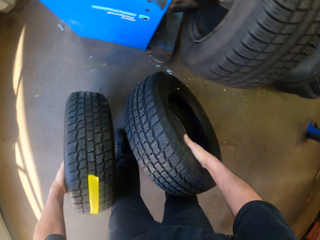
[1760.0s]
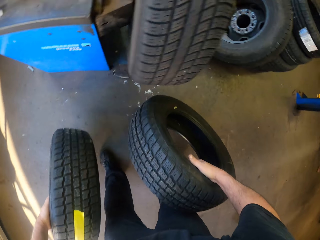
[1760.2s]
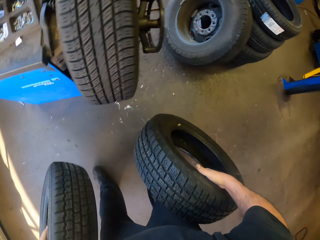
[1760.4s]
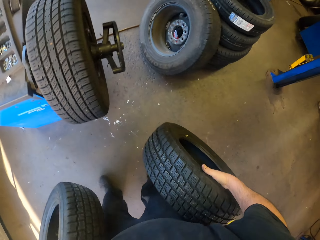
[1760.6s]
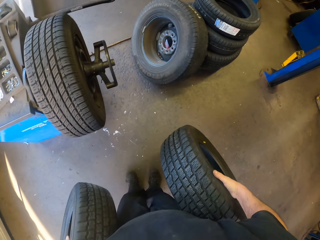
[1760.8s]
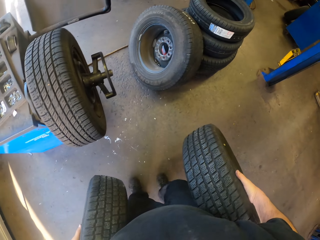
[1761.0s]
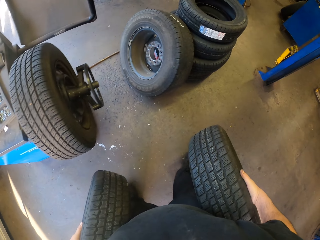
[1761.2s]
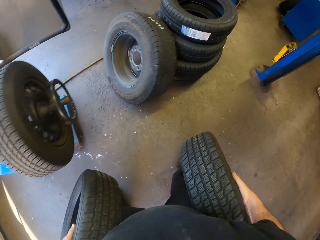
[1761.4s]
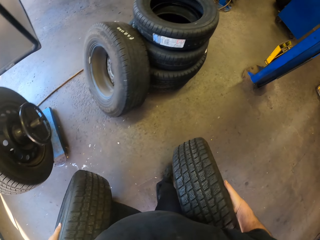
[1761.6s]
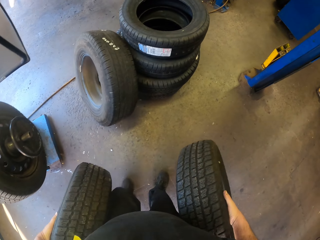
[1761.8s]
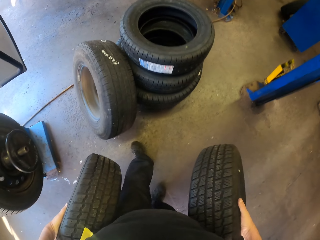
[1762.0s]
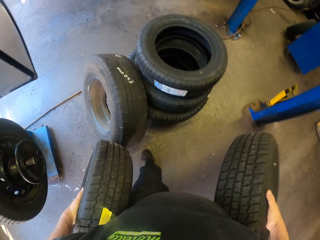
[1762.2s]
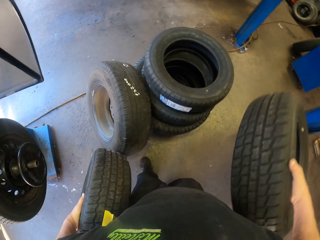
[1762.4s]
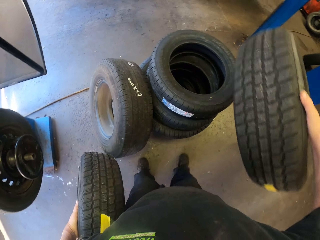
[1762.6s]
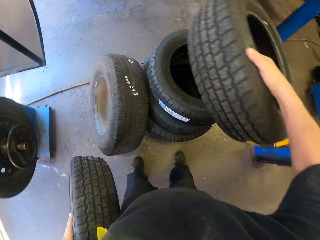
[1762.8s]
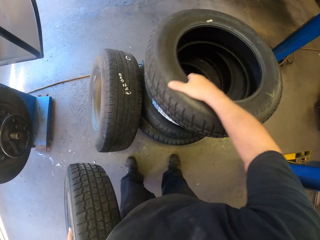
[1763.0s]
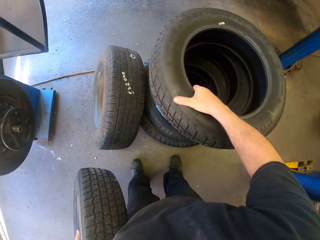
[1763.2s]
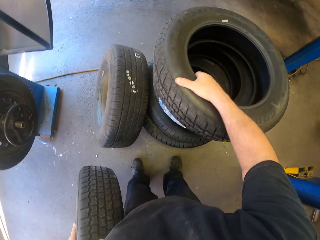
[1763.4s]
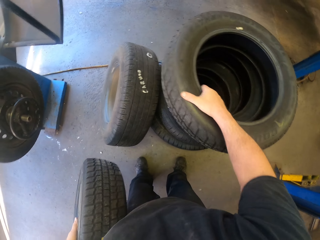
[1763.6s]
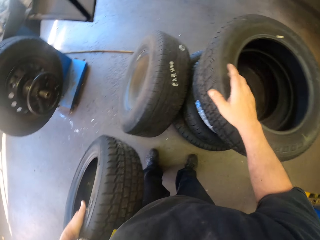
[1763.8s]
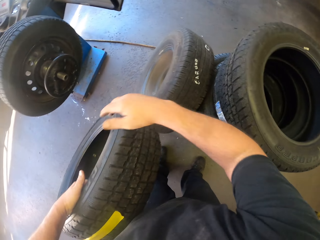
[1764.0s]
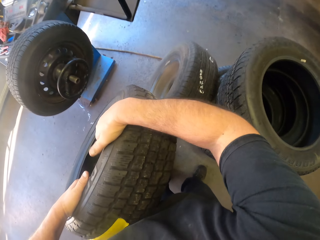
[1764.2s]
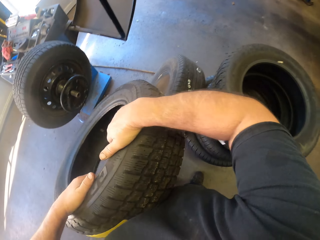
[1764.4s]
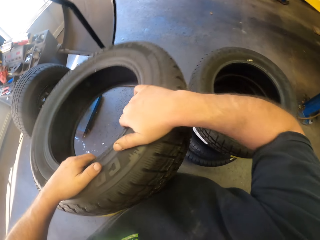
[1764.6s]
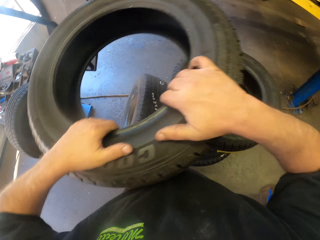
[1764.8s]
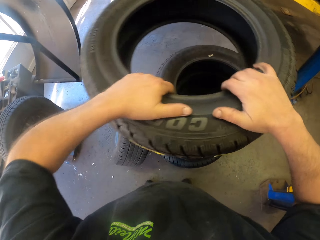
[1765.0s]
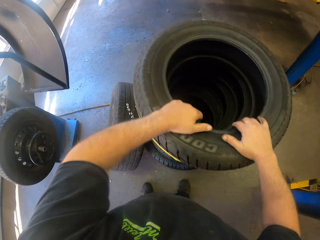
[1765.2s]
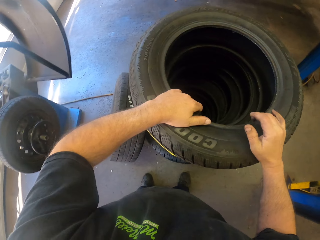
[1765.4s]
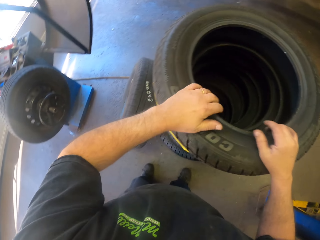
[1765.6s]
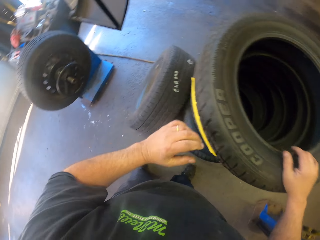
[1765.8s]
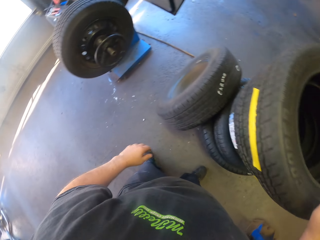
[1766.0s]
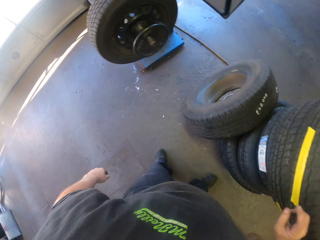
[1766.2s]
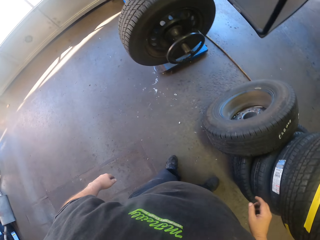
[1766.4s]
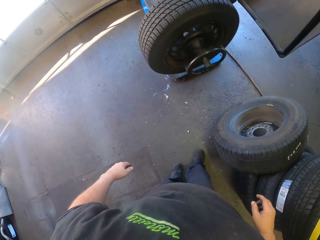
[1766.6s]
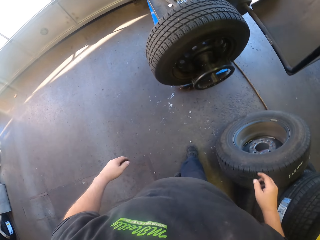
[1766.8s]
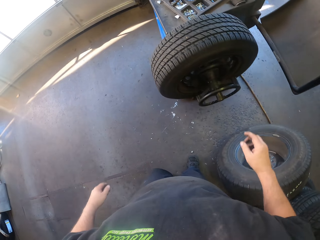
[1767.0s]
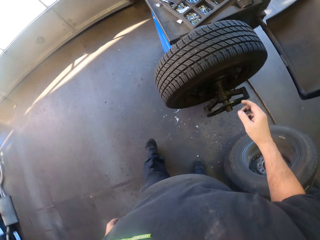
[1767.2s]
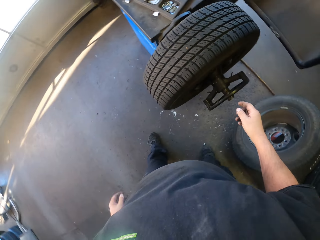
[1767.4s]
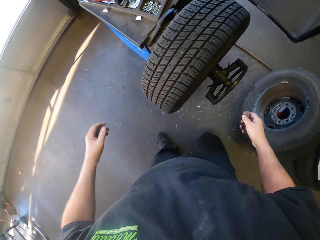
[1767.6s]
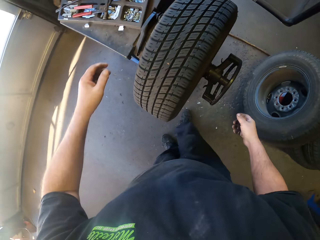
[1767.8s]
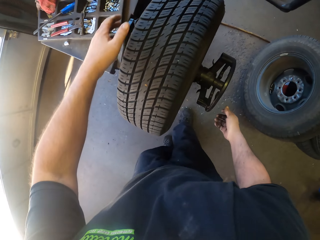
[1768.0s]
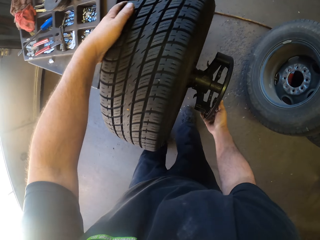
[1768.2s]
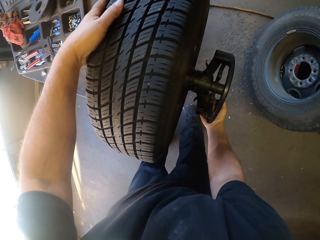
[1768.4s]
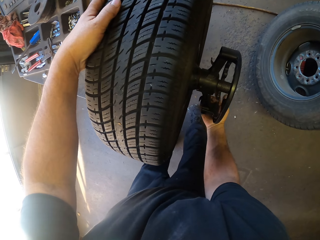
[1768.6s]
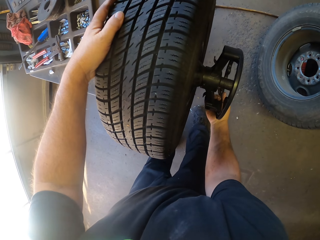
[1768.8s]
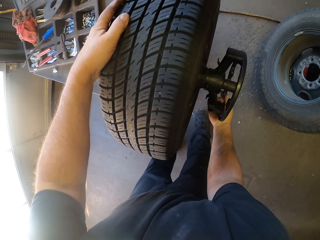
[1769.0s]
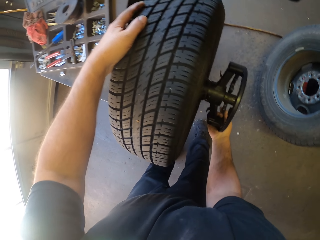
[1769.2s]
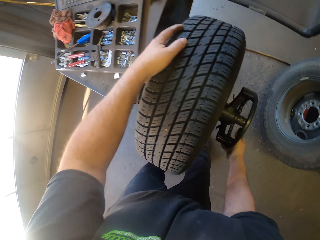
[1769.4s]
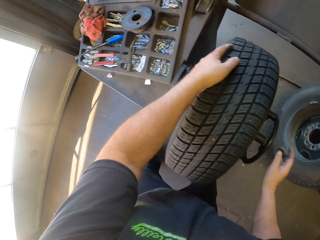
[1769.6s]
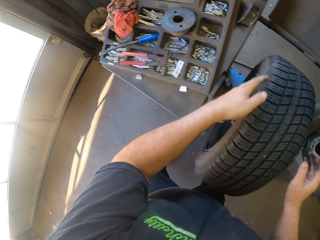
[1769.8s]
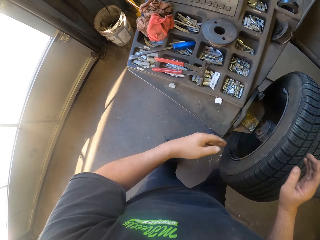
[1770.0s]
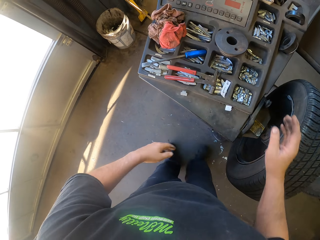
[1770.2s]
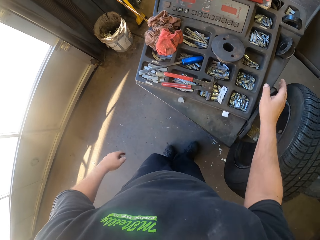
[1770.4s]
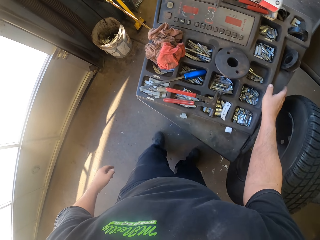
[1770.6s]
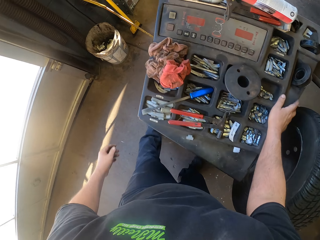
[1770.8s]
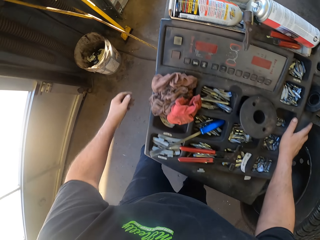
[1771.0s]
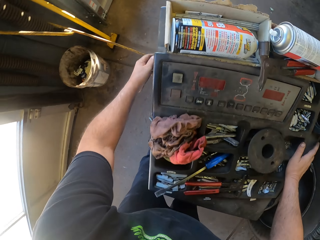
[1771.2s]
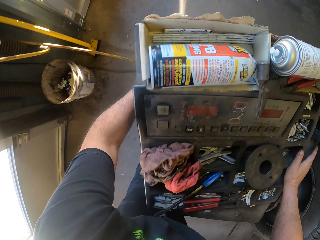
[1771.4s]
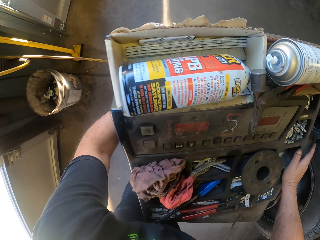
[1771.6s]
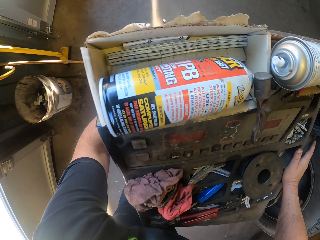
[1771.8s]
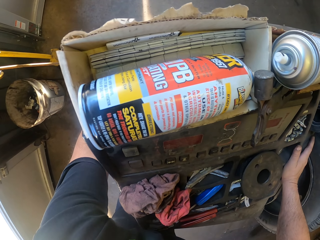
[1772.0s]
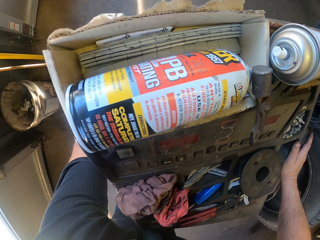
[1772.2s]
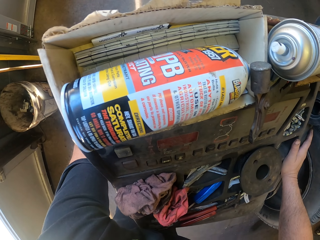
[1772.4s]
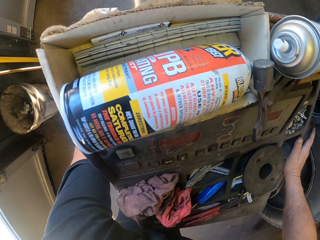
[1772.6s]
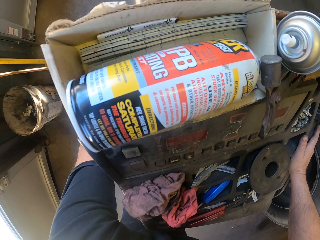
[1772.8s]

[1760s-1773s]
The camera wearer walks in the garage. They pile a wheel on the wheels. They pile a wheel on the wheels again. They look around. They rotate the driving wheel on the wheel balancer machine. They touch the wheel balancer machine.

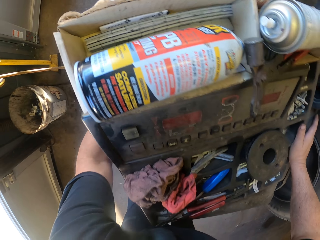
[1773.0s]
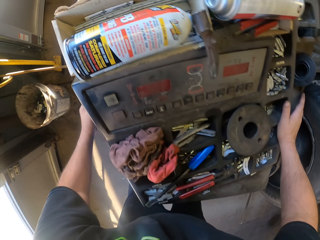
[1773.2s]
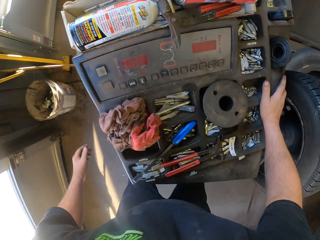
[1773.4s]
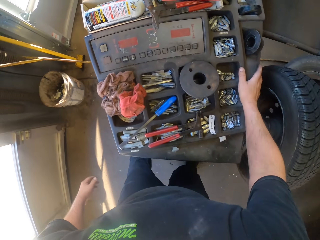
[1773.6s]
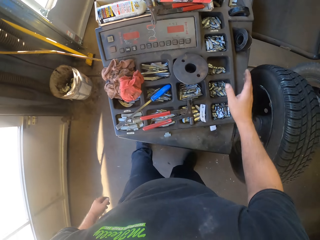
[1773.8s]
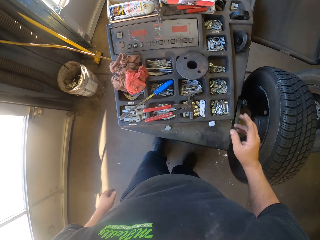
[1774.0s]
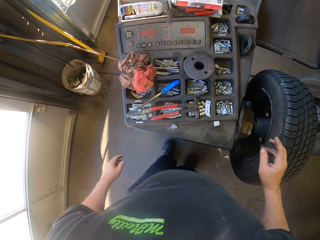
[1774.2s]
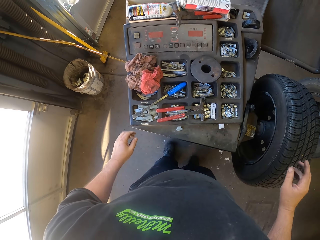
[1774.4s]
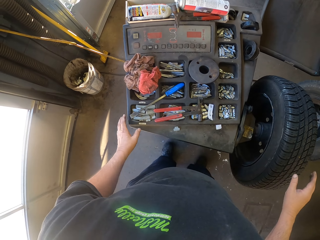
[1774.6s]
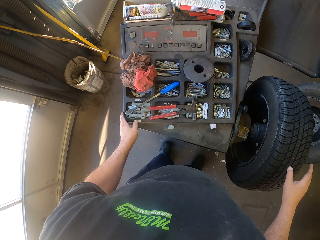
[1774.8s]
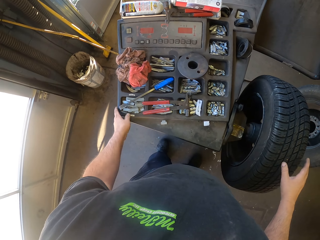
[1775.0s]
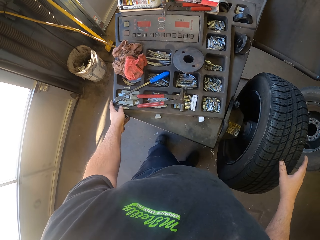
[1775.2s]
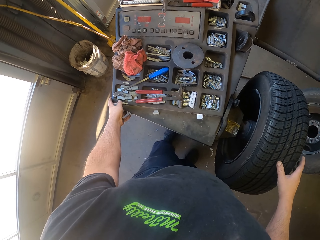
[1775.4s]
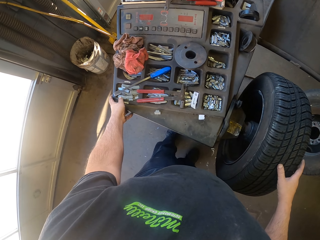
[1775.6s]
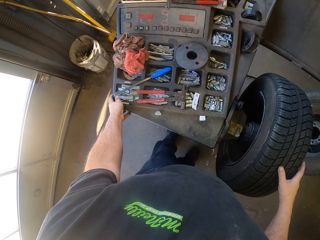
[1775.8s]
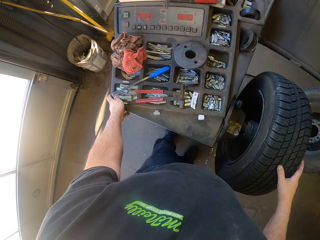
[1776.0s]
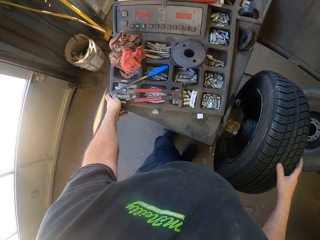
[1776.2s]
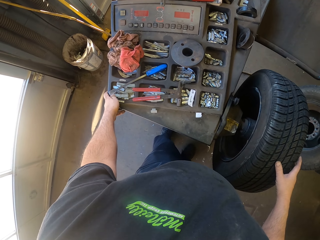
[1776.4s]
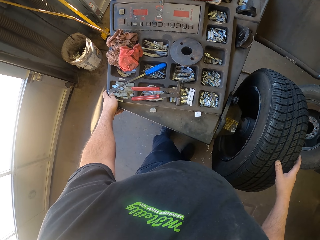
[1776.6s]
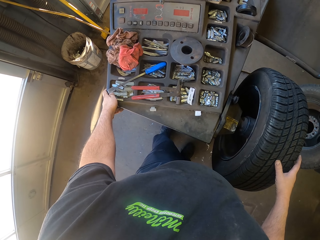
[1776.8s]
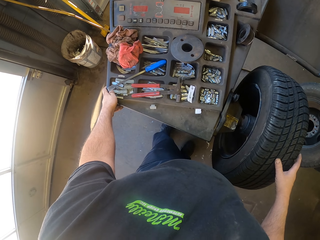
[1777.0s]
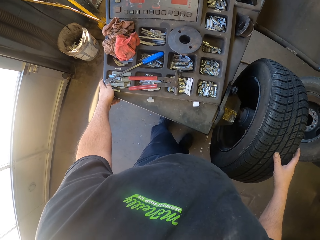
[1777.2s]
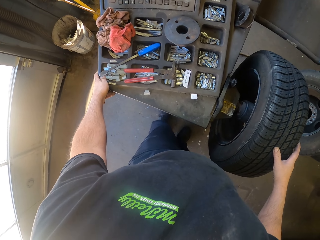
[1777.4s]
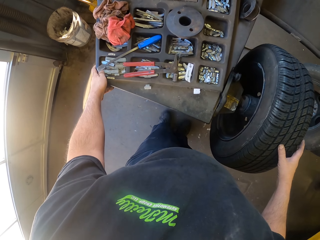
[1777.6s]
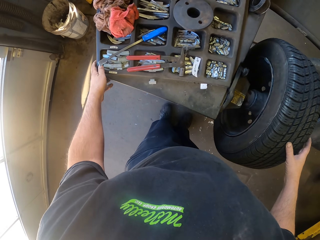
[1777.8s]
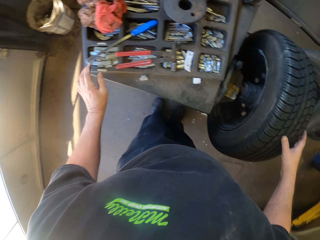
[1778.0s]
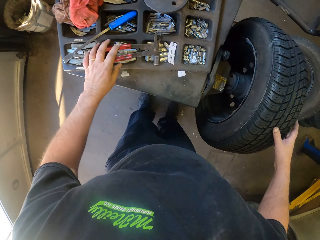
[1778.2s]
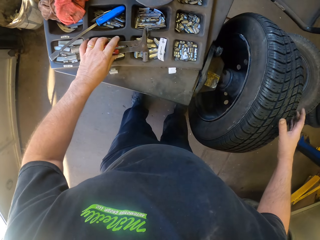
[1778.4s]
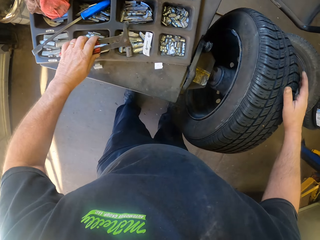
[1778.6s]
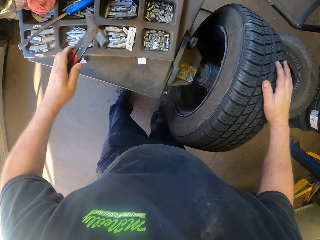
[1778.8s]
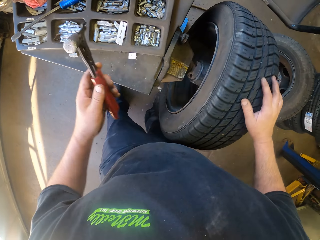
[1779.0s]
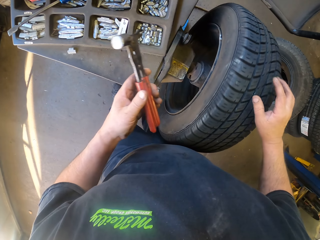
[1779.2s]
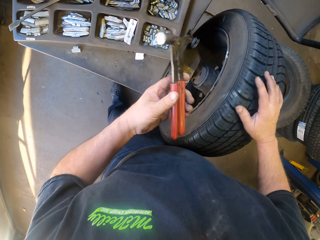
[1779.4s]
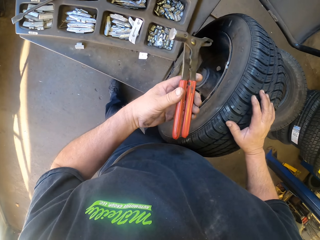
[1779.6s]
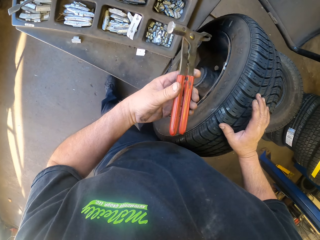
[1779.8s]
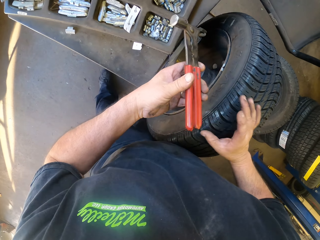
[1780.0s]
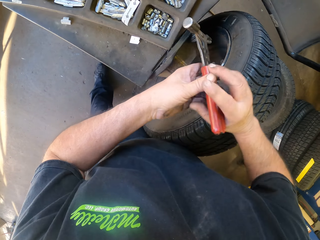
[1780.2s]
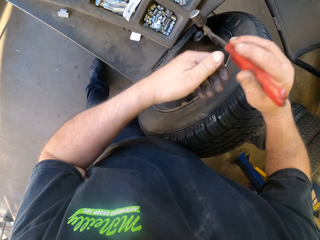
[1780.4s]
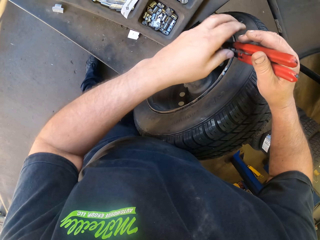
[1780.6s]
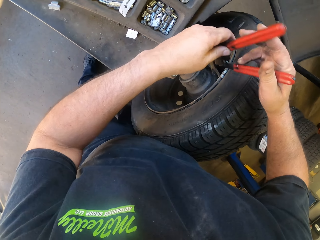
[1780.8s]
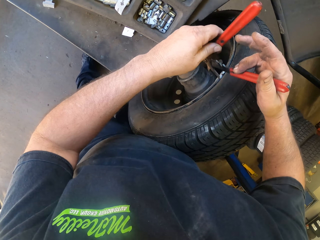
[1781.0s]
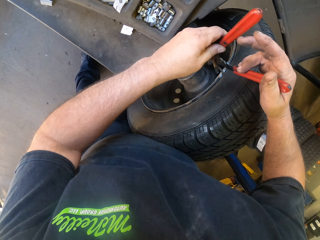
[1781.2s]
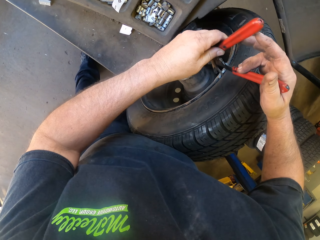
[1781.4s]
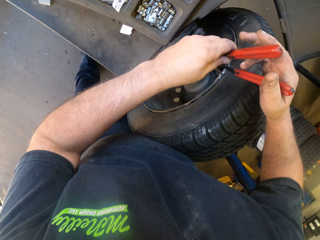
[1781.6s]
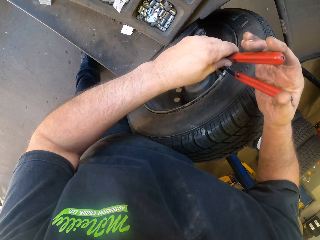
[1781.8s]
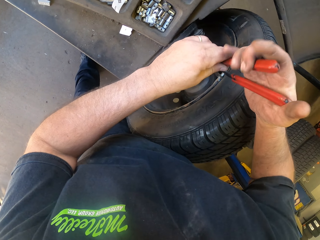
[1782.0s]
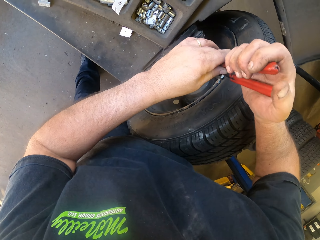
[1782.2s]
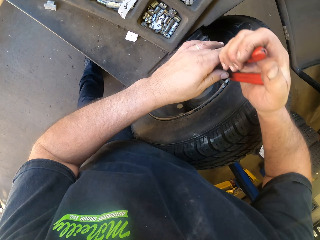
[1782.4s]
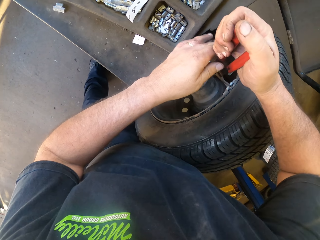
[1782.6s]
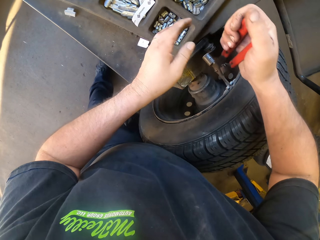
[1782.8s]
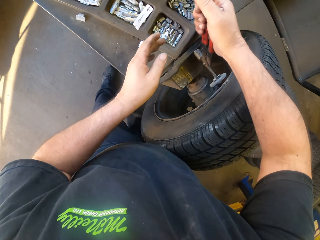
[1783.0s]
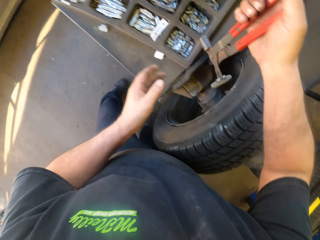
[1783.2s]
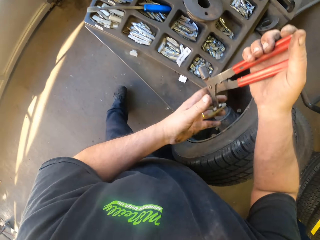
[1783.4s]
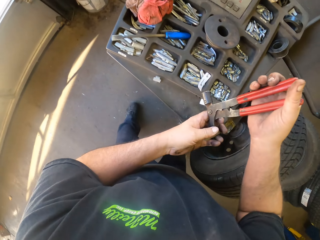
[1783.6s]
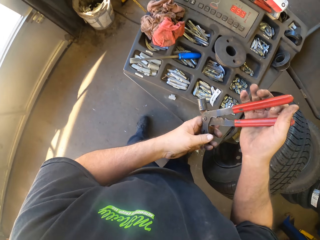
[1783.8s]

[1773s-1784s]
The camera wearer looks around. They pick up a spanner or pliers on the wheel balancer machine. They remove a tire balancer on the rim with the pliers.
